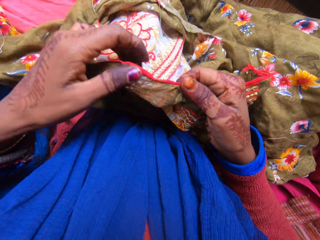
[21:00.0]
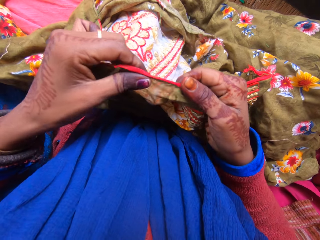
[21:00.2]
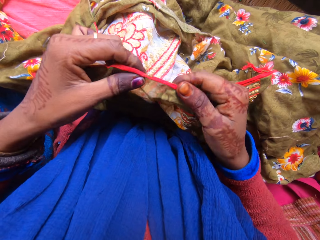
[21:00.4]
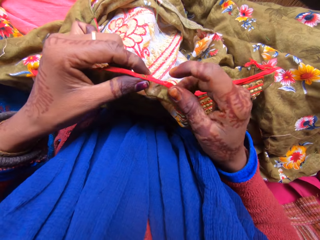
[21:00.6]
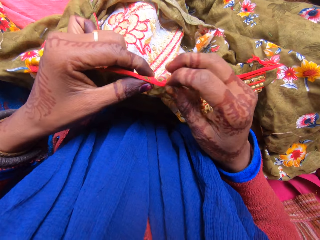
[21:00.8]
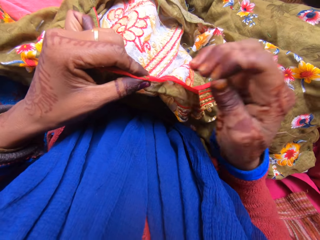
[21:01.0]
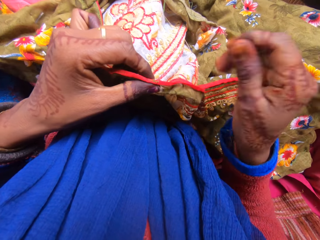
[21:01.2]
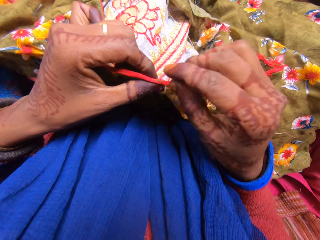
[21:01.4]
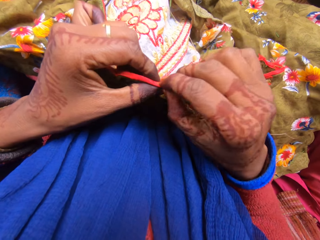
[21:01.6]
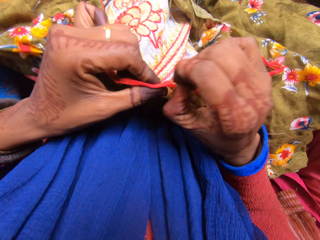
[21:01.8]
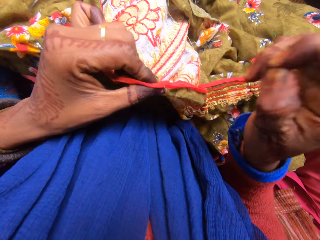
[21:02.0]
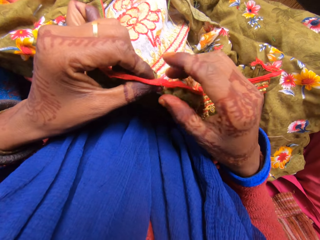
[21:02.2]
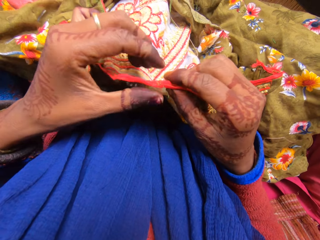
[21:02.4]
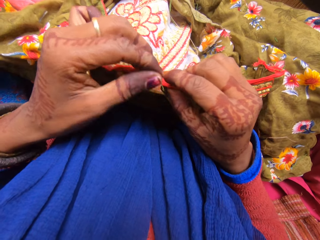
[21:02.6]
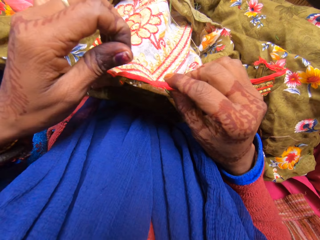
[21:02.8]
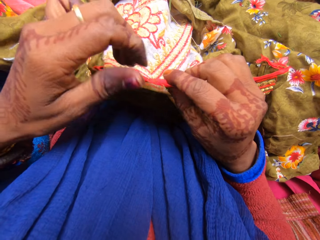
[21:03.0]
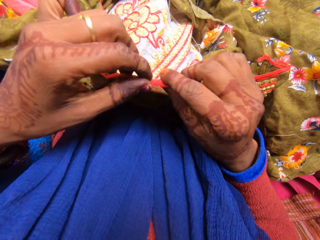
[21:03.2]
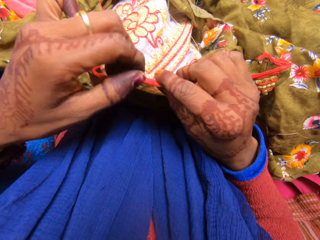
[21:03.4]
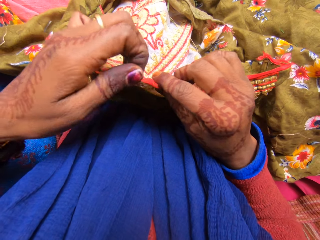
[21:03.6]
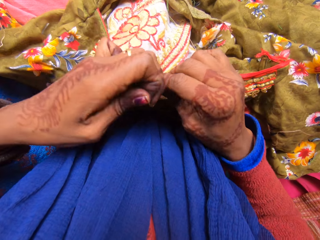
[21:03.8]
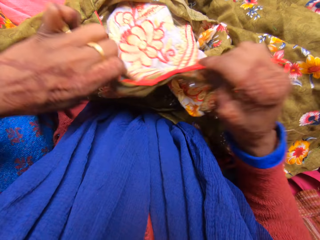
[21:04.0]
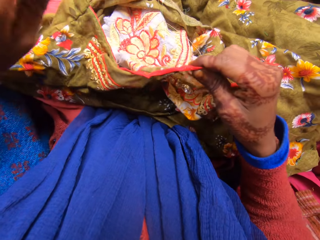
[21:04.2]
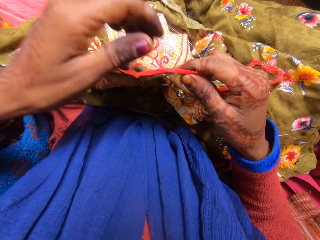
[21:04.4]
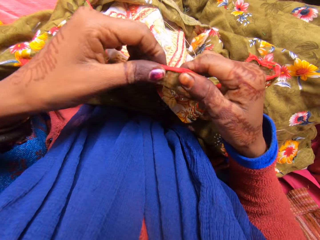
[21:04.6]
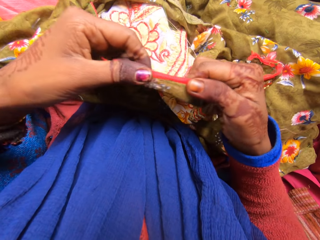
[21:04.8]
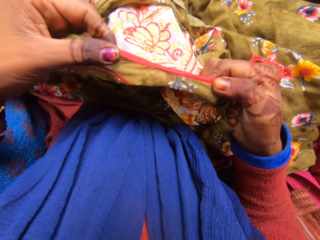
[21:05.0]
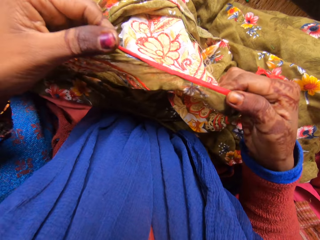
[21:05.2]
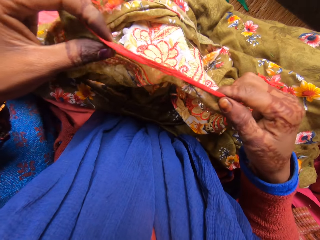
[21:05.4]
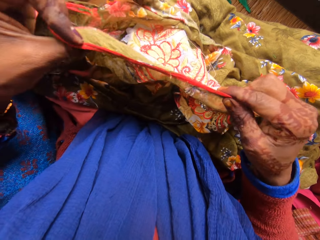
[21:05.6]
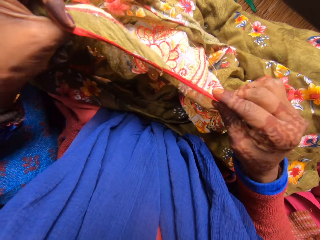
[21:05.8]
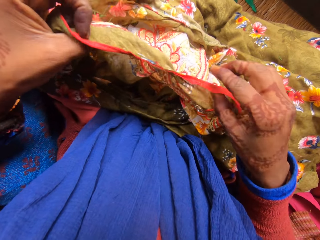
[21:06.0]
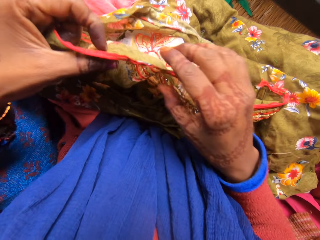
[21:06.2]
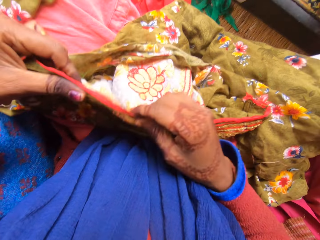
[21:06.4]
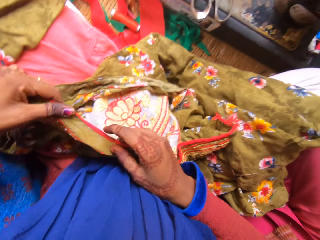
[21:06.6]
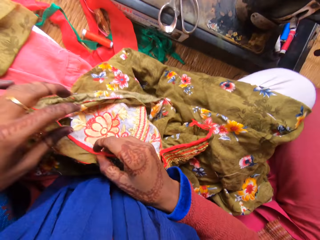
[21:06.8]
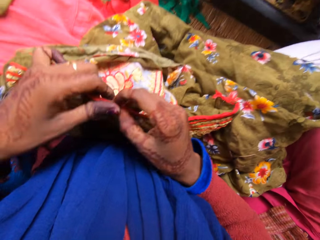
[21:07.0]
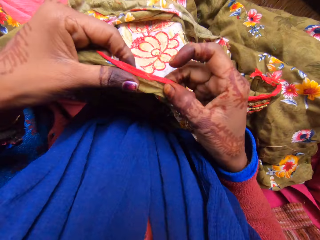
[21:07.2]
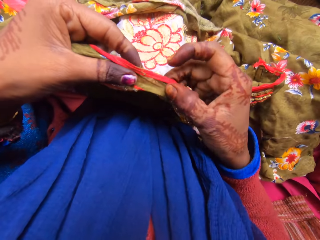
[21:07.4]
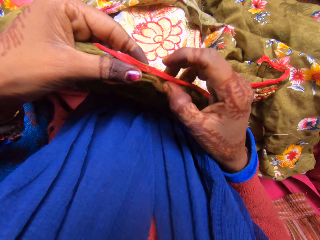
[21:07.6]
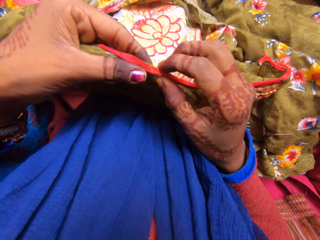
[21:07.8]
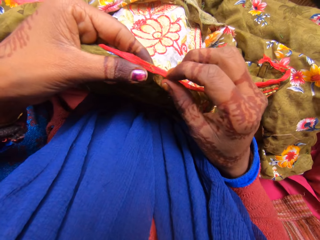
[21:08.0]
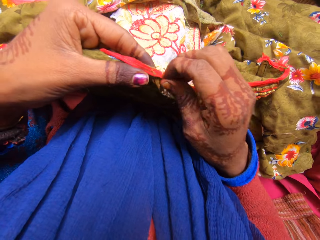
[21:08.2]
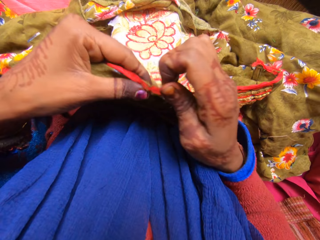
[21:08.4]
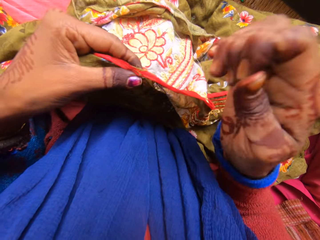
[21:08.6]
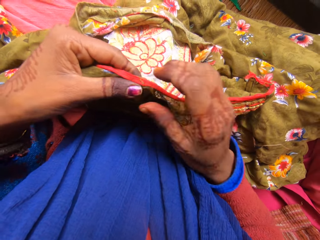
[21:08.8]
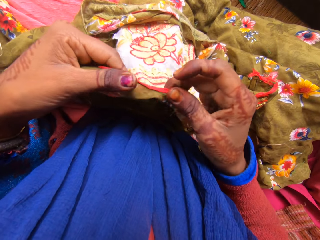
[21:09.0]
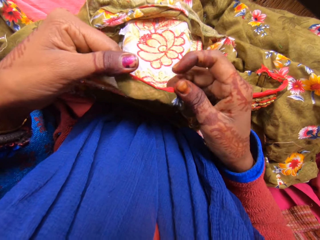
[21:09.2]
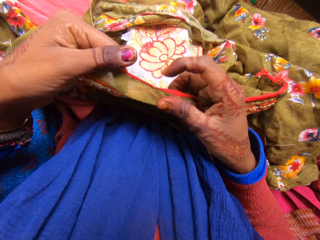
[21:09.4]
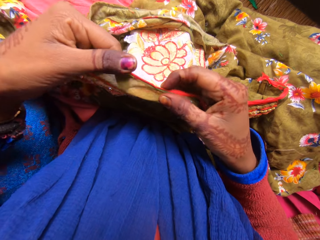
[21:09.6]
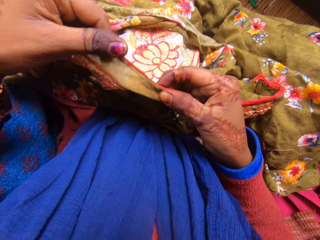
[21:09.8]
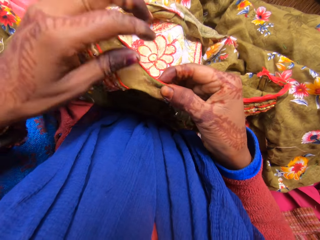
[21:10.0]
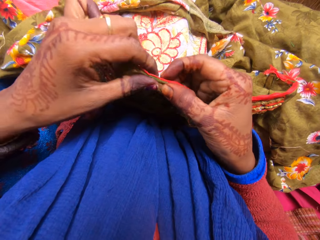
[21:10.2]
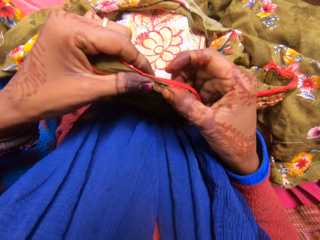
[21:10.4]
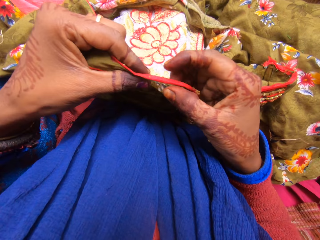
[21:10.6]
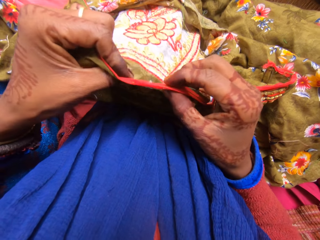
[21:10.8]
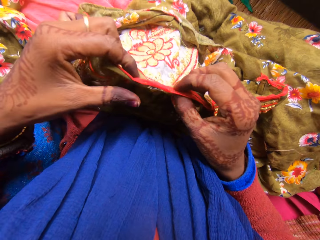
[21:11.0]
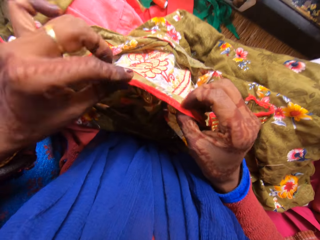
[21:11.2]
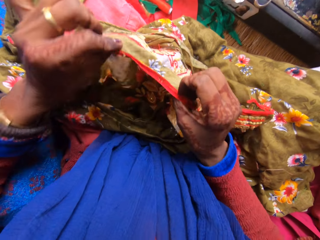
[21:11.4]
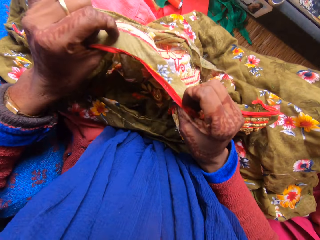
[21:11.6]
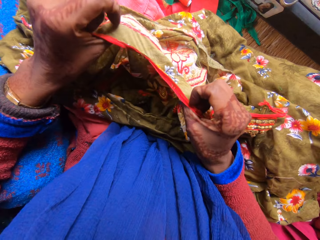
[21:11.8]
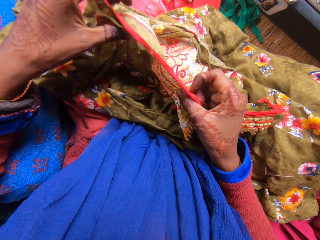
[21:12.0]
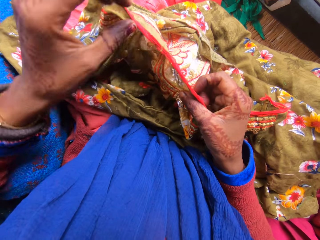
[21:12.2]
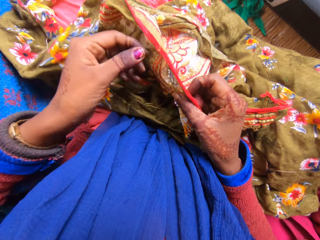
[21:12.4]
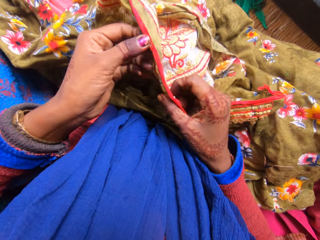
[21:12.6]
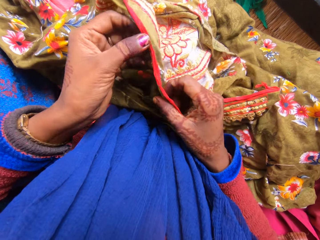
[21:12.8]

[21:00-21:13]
The camera wearer removes the loose thread from the material. They hold the loose thread and pull the loose thread. They straighten the material. They remove the loose thread from the material.

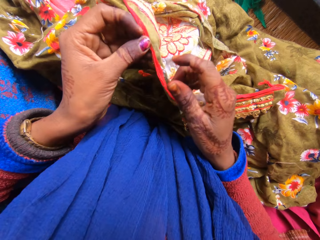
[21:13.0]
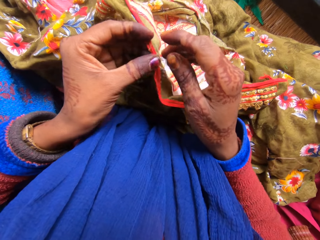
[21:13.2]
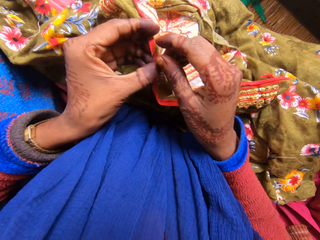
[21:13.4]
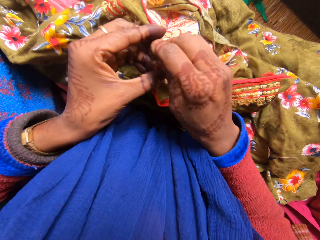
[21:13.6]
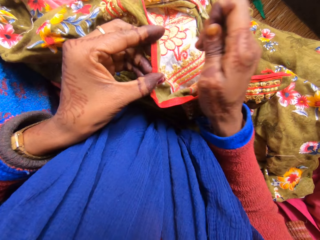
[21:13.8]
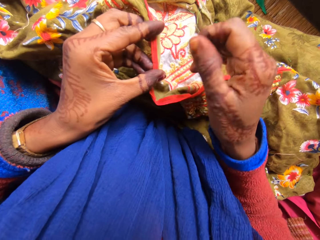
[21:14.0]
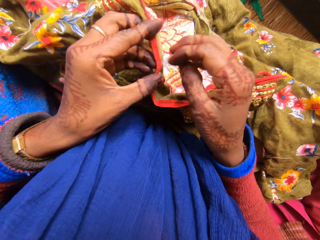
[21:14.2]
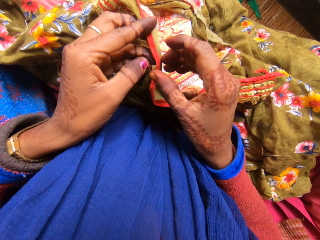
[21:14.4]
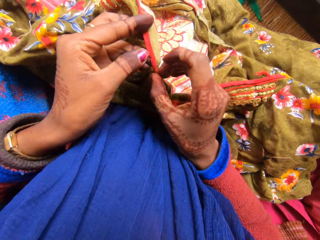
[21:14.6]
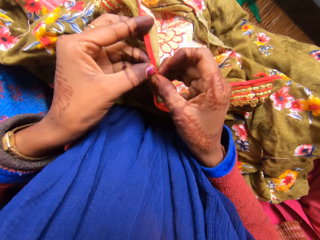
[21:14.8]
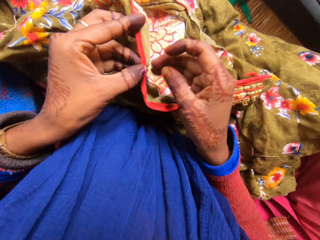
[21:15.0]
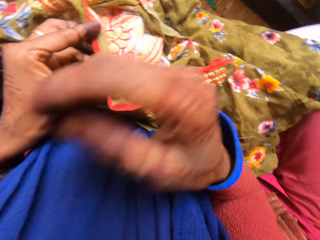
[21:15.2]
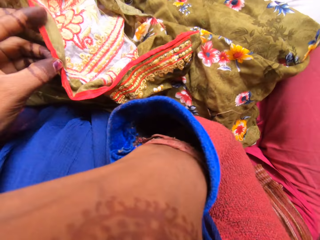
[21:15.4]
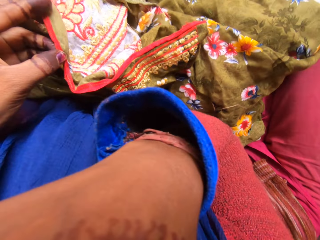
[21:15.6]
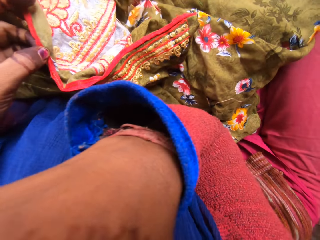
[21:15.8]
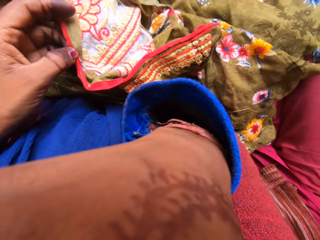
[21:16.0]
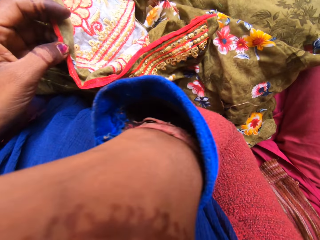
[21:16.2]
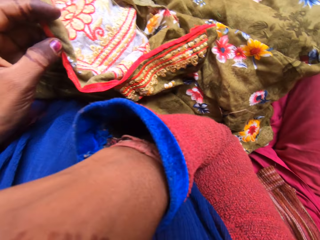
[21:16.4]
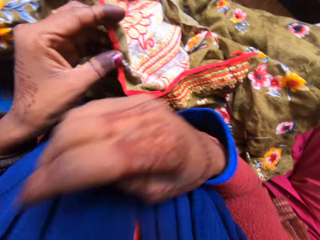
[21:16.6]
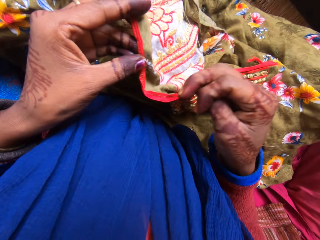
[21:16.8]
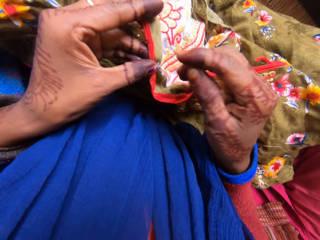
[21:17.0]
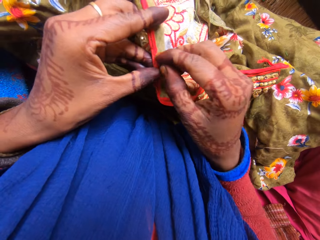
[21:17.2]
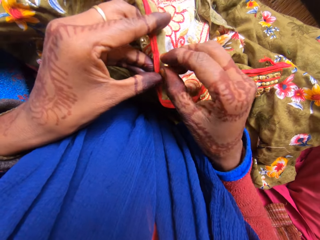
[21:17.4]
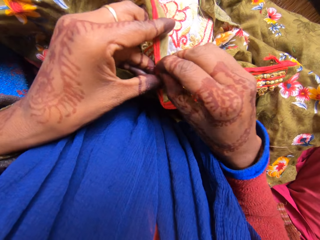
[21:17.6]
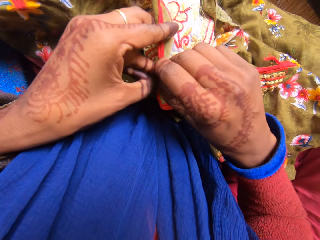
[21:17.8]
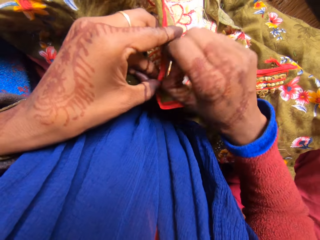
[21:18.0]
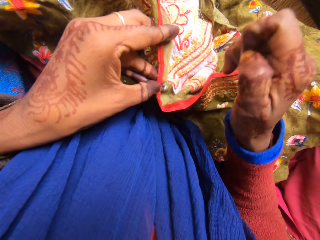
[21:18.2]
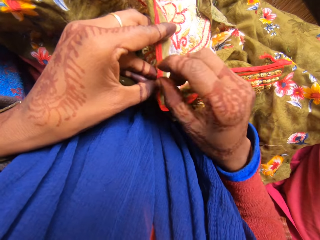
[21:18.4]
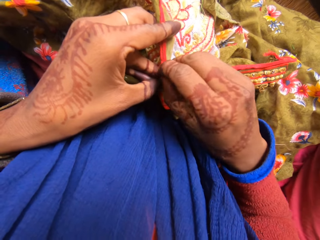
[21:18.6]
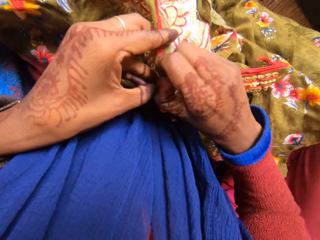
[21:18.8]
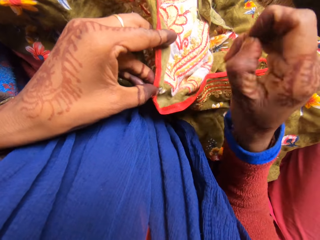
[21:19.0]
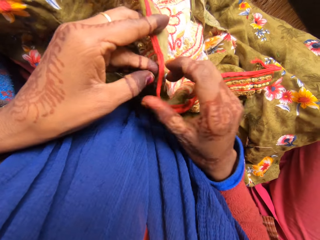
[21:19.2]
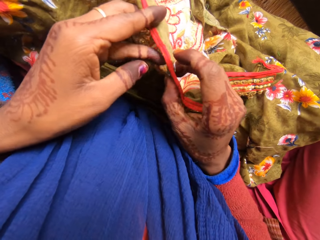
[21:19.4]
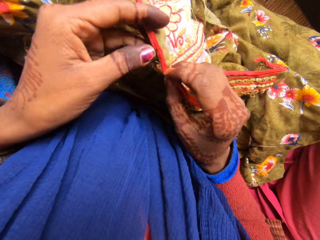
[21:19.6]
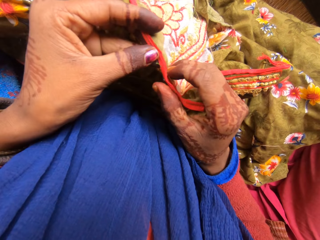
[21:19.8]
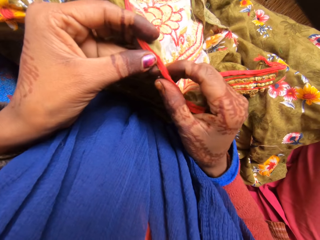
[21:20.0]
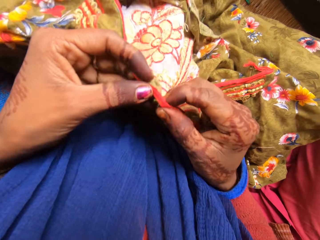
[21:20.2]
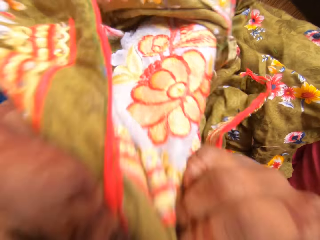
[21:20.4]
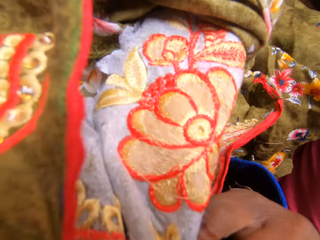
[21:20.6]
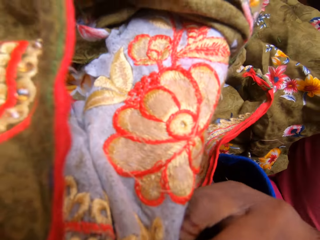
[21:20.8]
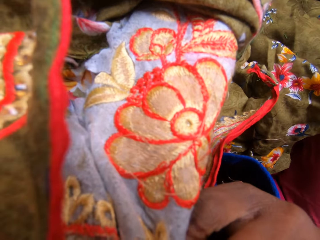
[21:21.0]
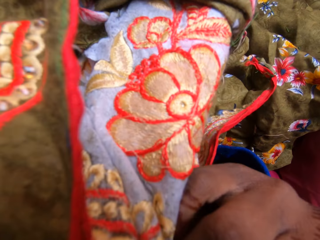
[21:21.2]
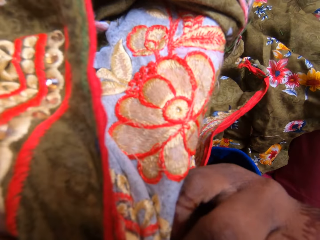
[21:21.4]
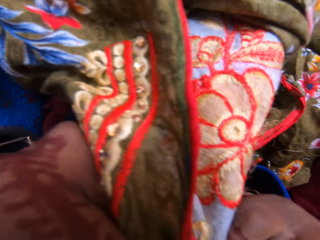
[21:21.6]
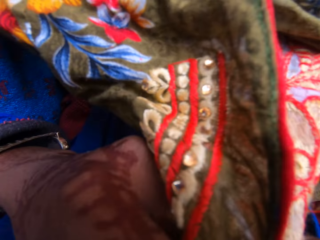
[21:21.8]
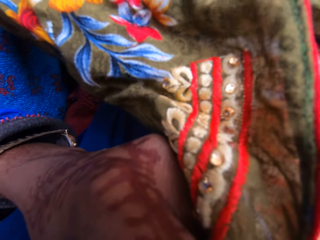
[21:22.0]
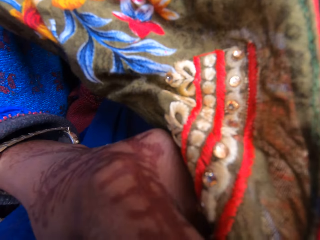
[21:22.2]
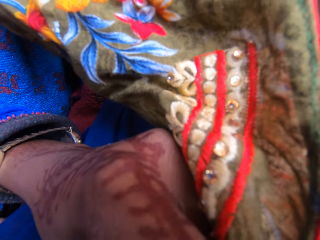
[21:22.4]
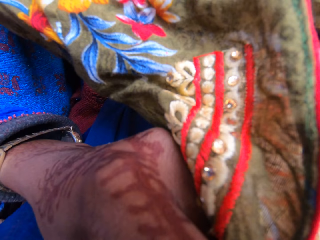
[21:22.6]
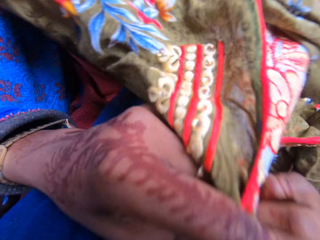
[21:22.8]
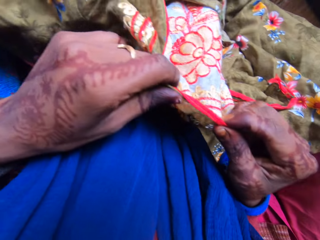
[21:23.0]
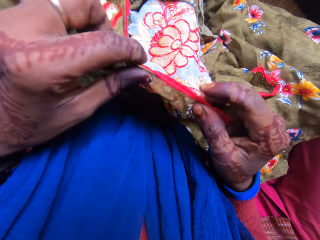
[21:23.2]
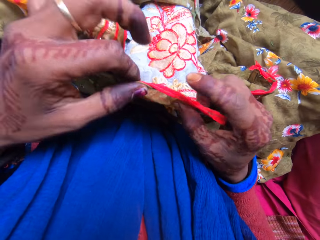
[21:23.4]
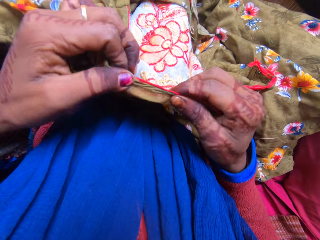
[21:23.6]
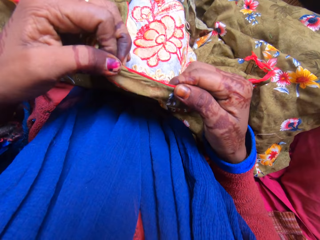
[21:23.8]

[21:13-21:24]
The camera wearer lifts his hand. He puts down his hand. He removes the loose thread from the material. He cuts the loose thread with his teeth.
